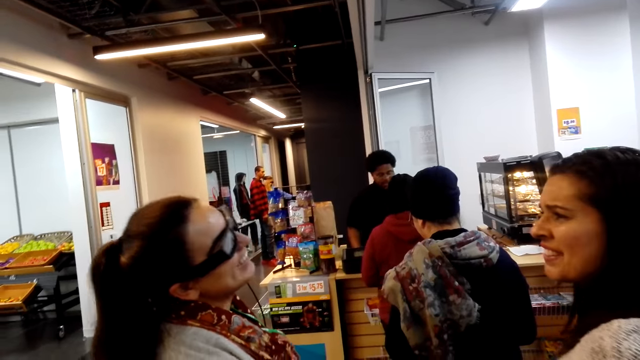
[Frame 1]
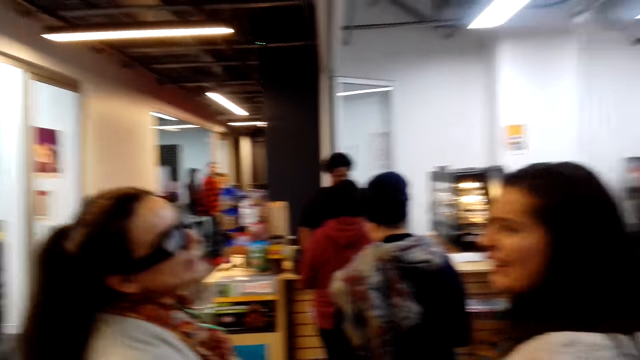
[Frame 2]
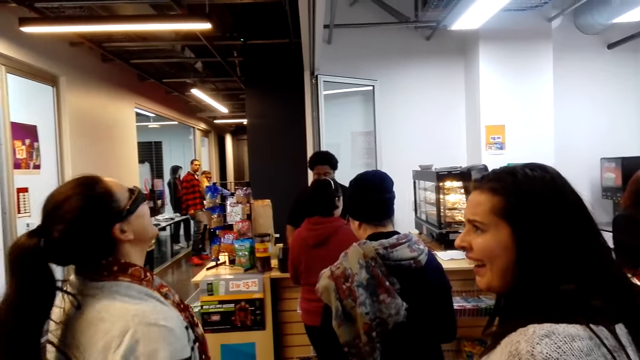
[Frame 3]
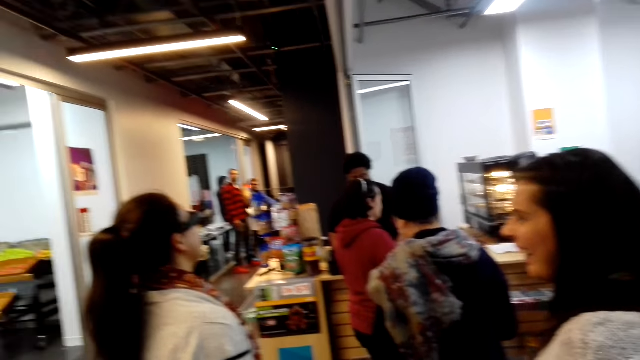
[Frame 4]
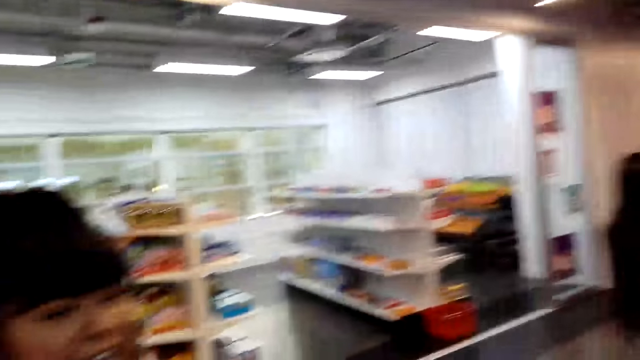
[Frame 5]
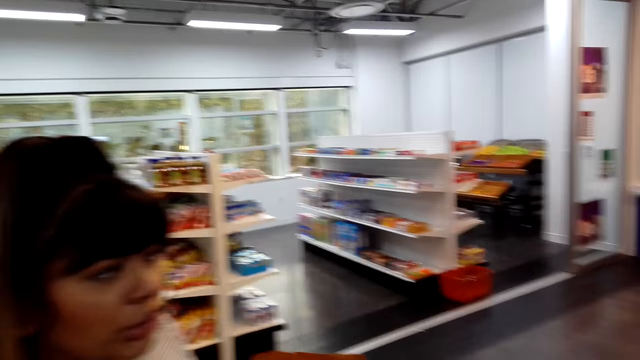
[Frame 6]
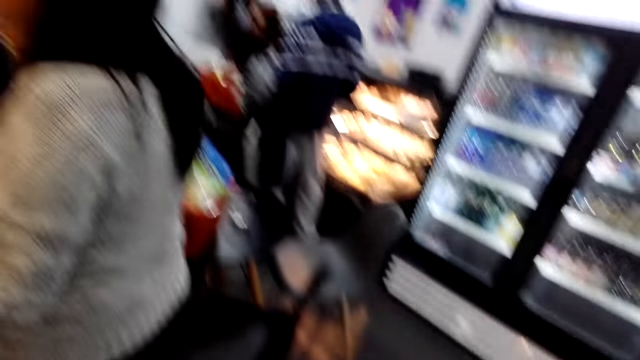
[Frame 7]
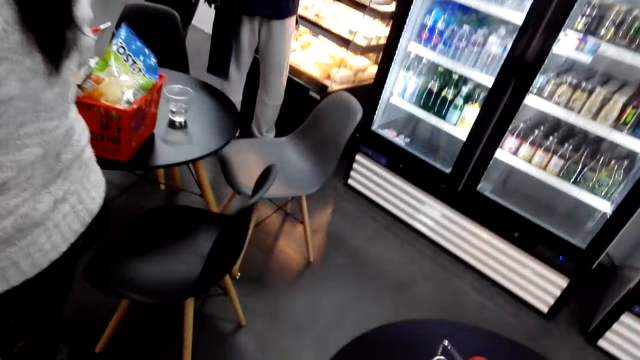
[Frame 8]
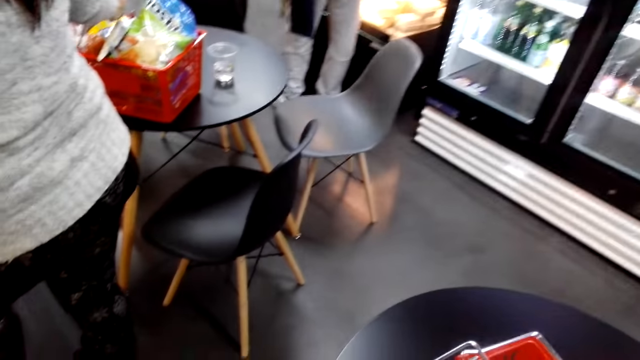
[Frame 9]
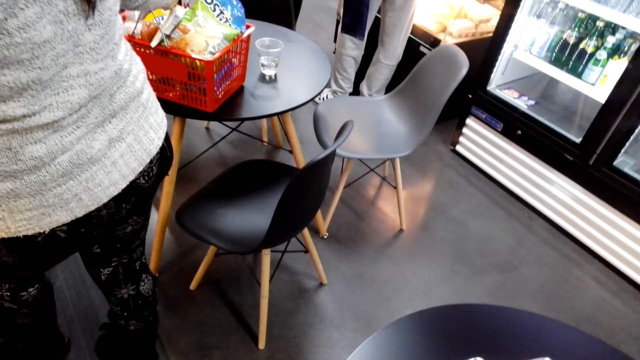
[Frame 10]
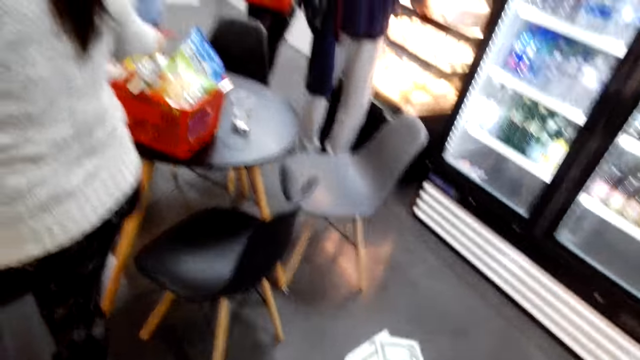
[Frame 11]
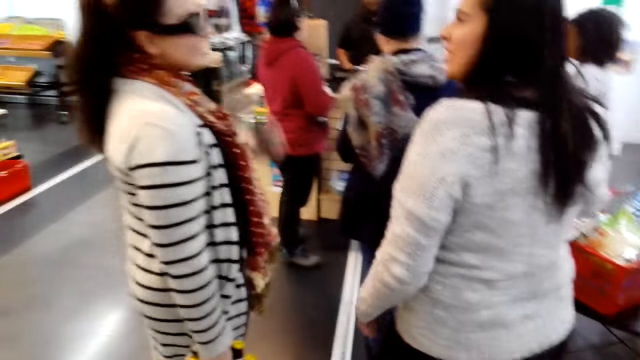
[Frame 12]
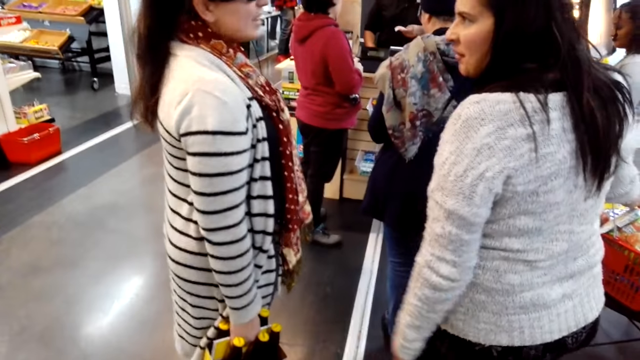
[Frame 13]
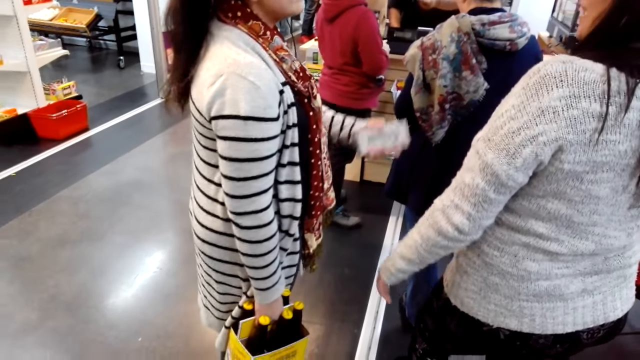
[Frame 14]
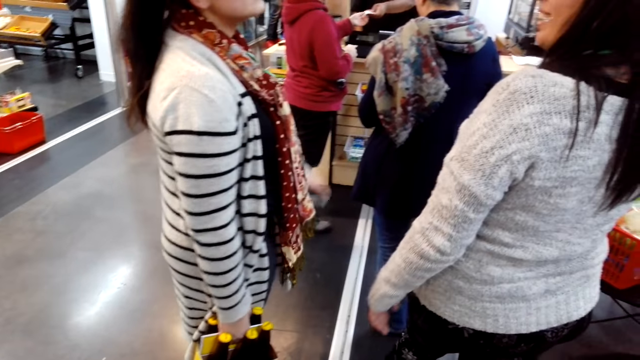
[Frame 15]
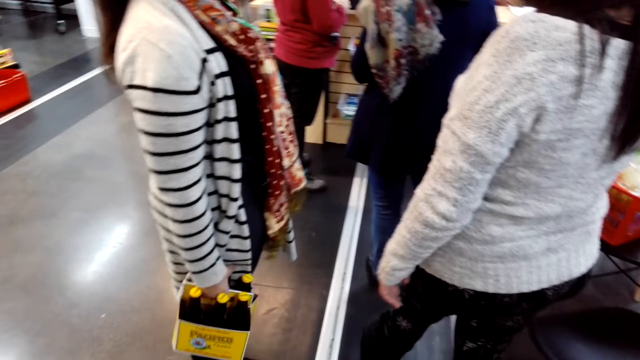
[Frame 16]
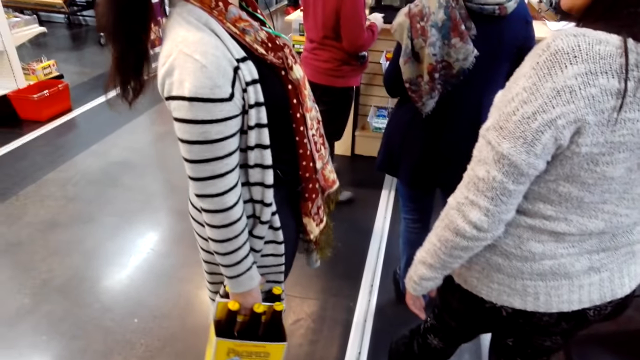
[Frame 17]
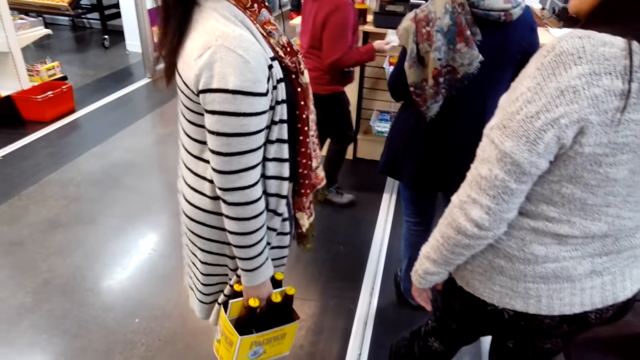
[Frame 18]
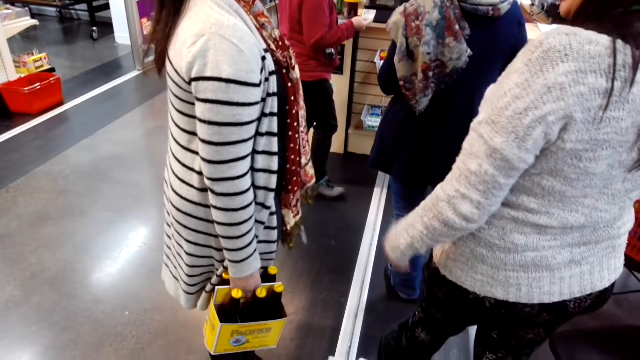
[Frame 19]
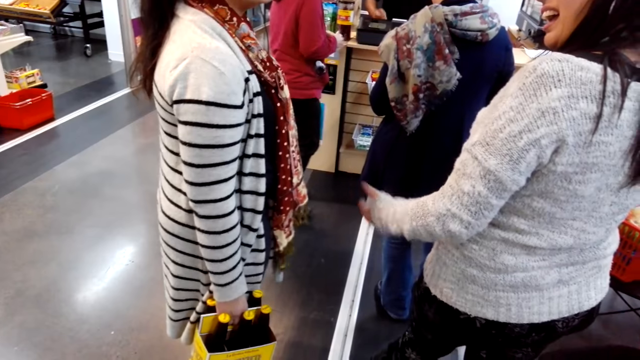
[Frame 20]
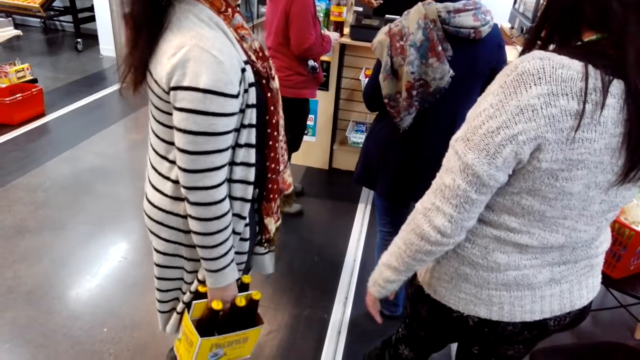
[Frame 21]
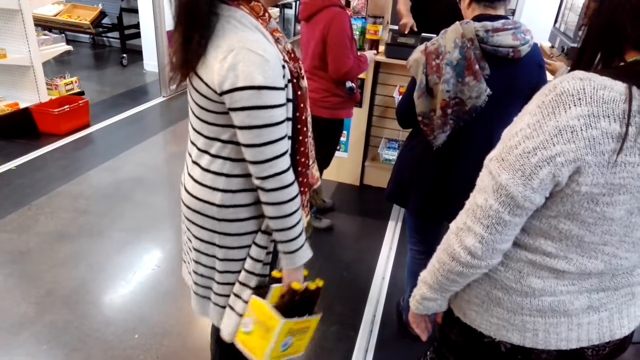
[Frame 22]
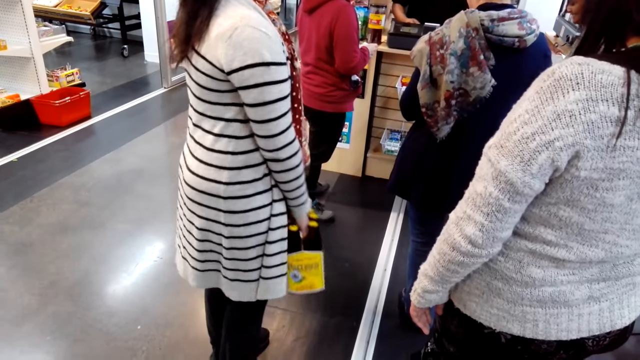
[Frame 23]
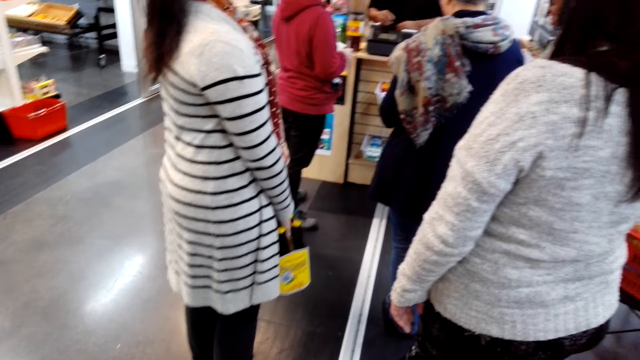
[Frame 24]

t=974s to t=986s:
The camera wearer holds the tray. They count the money. A person holds drinks.

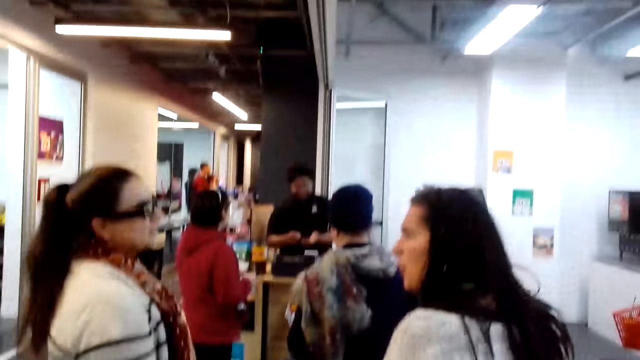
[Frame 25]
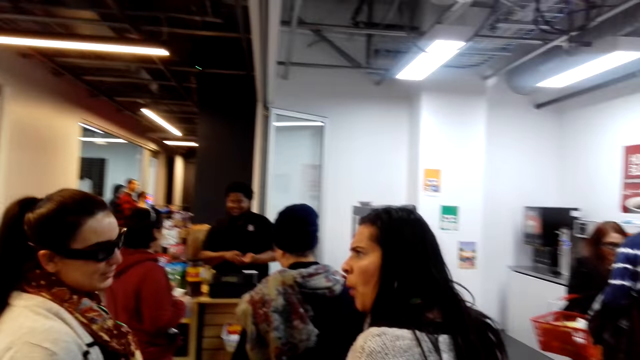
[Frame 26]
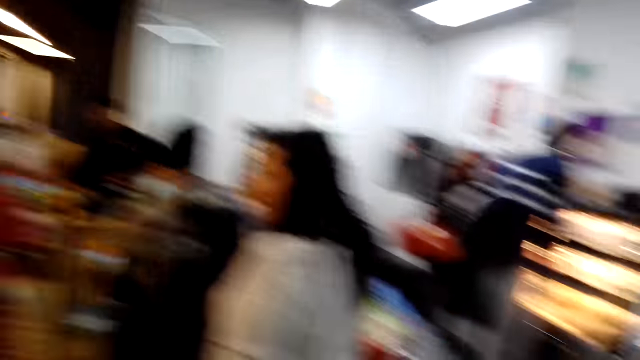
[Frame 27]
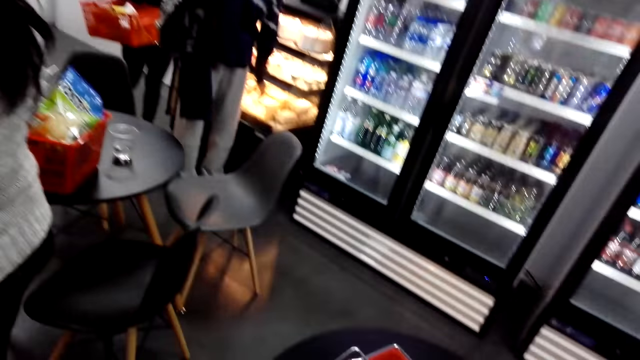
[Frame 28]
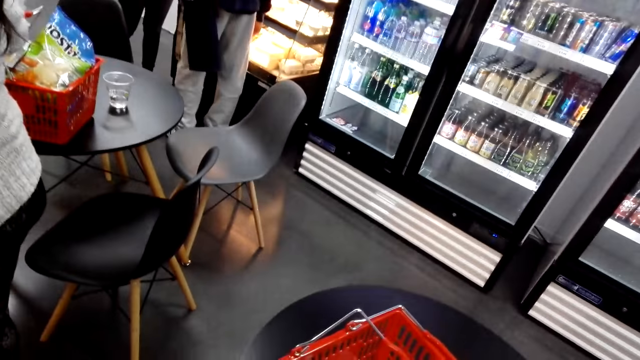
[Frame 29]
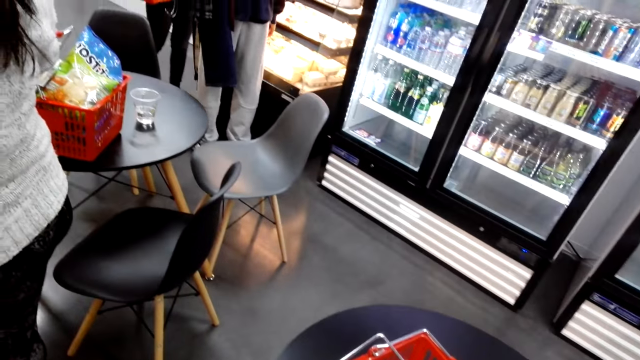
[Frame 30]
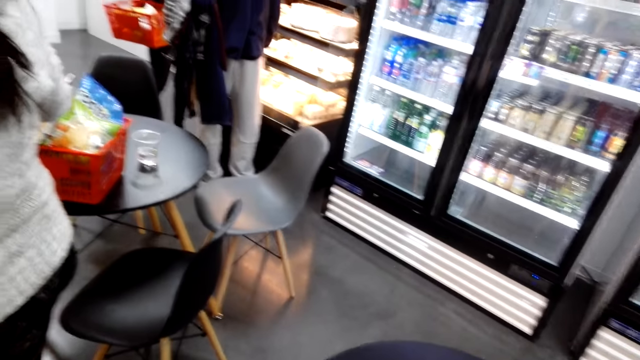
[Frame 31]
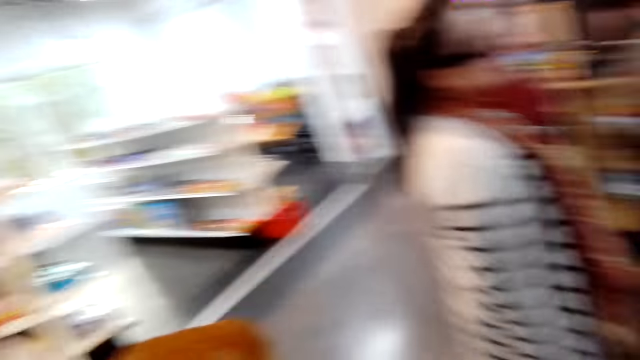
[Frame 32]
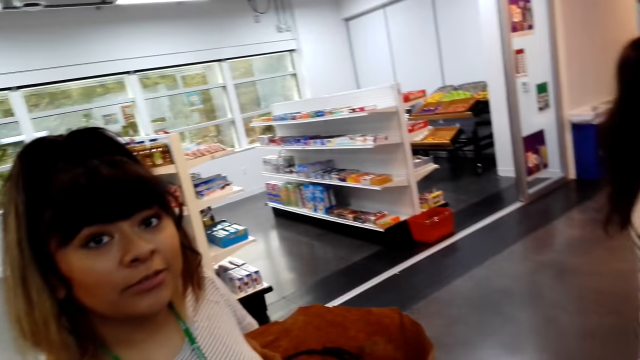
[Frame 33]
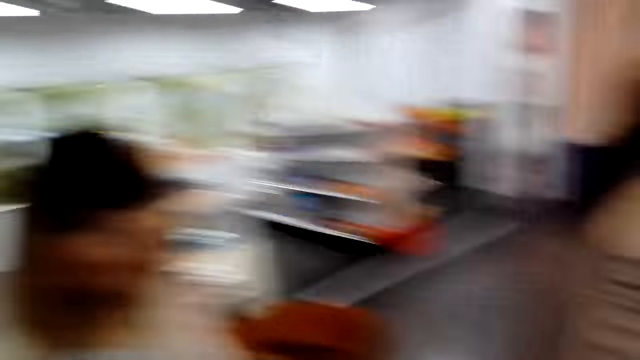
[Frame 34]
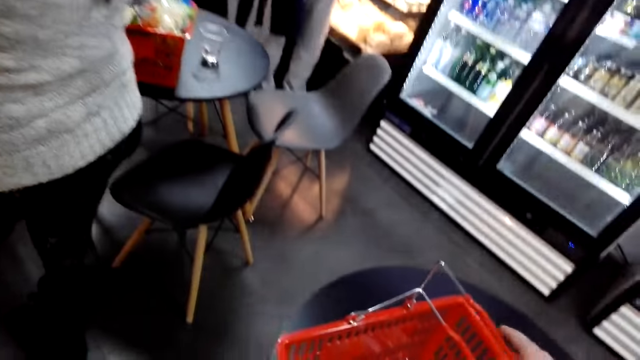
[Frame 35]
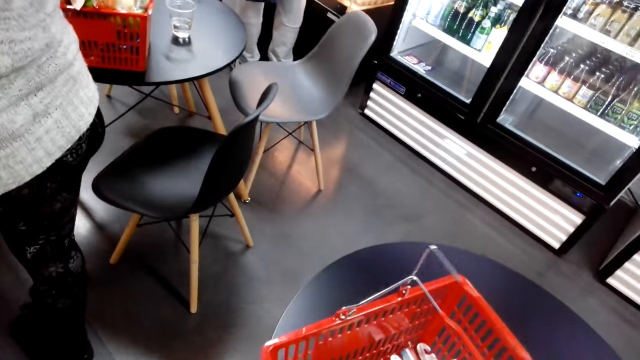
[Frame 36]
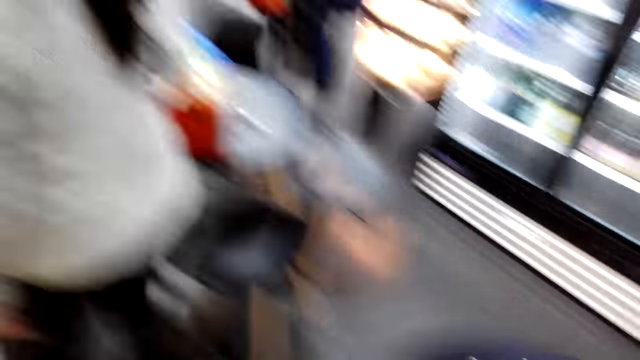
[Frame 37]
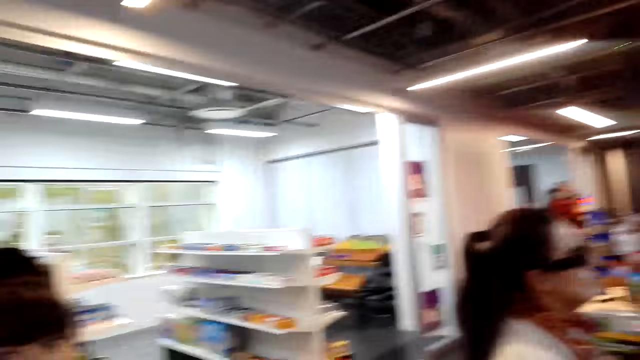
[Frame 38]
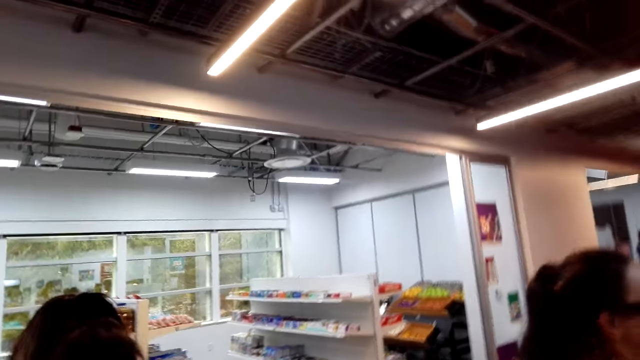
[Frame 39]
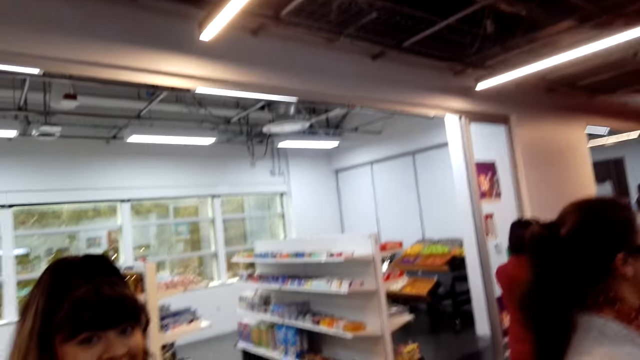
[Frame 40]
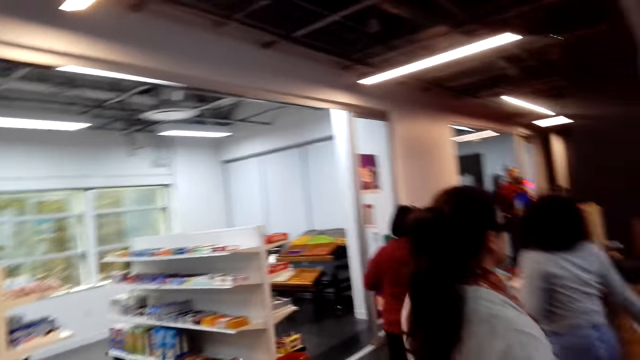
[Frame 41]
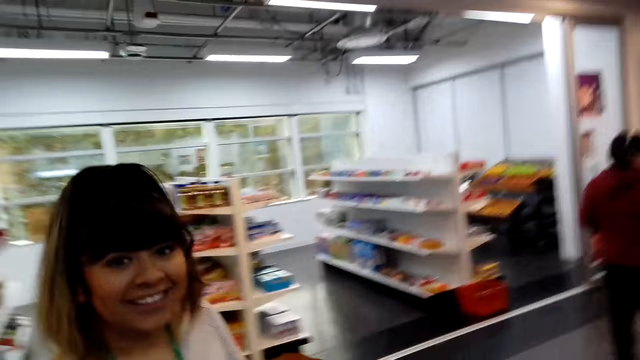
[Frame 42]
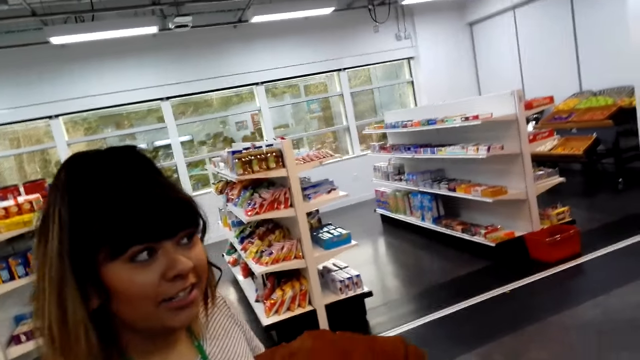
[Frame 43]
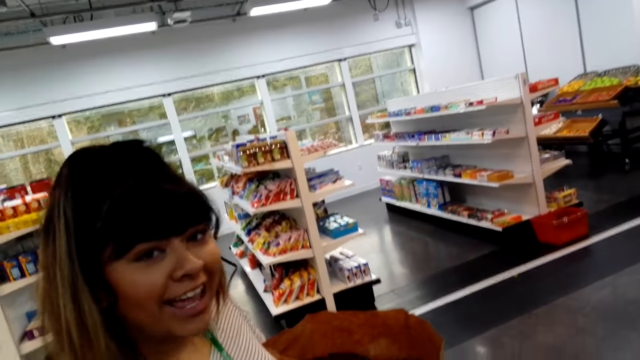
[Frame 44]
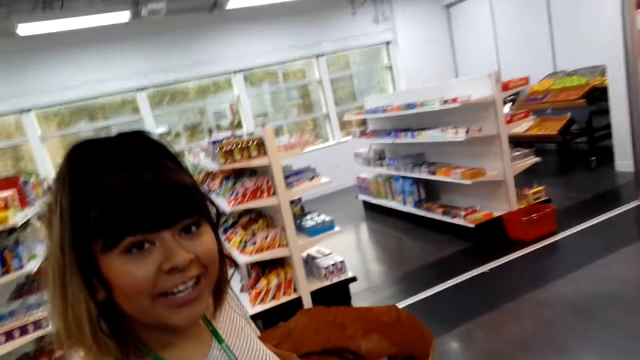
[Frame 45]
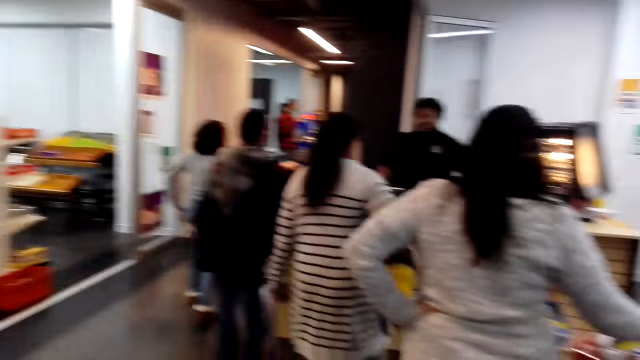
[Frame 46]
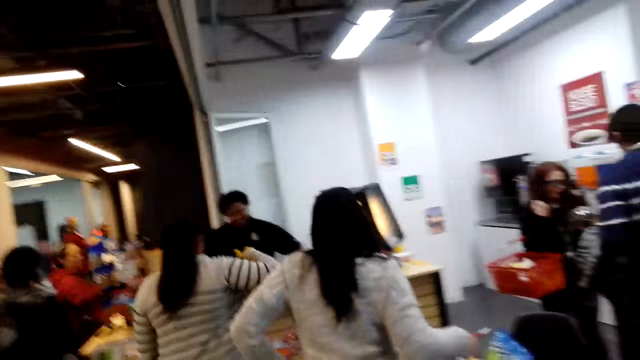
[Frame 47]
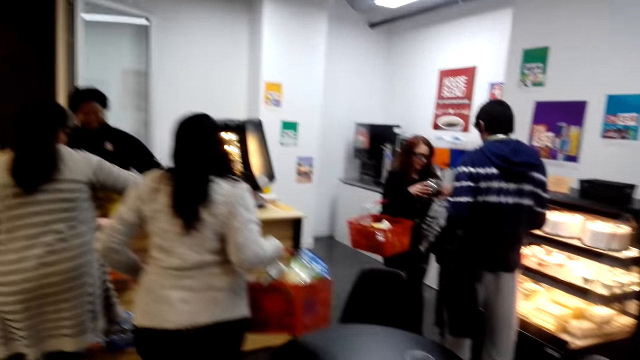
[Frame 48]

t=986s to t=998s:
A person holds a basket. The camera wearer drops the basket on the table. Another person interacts with the camera wearer.
